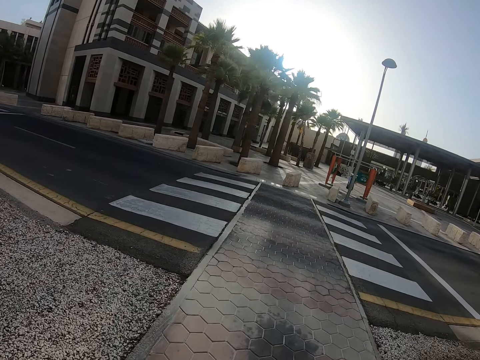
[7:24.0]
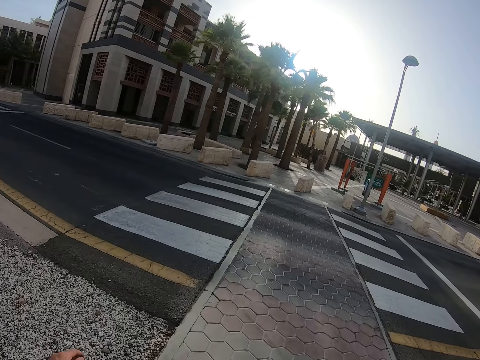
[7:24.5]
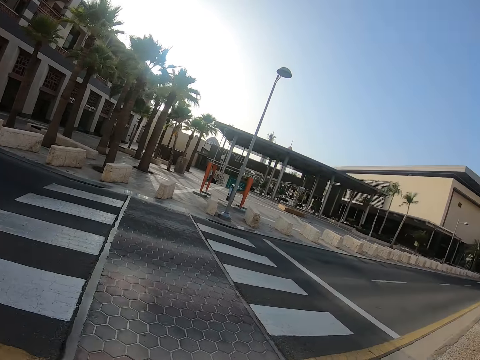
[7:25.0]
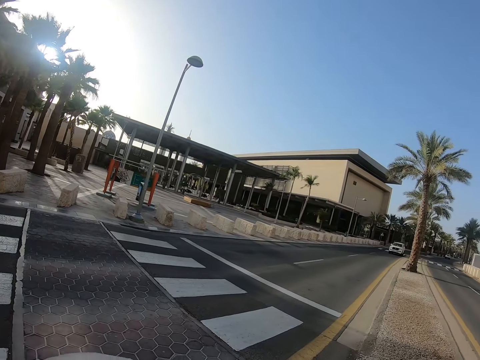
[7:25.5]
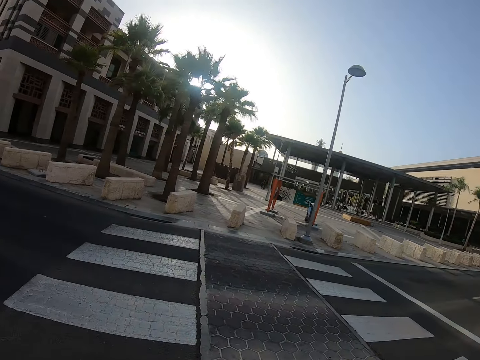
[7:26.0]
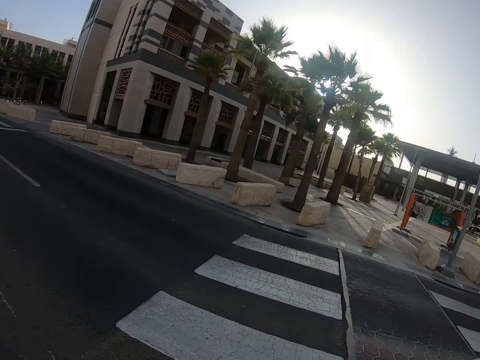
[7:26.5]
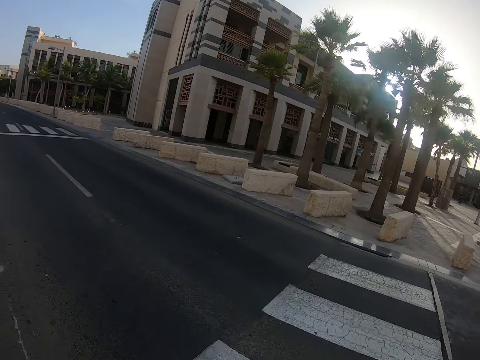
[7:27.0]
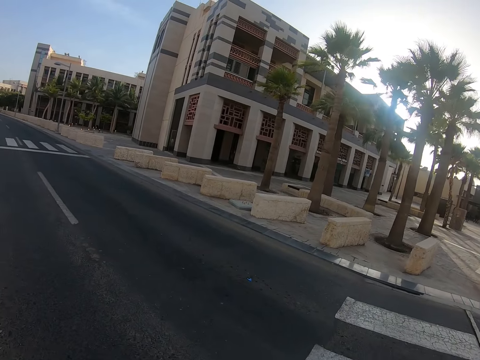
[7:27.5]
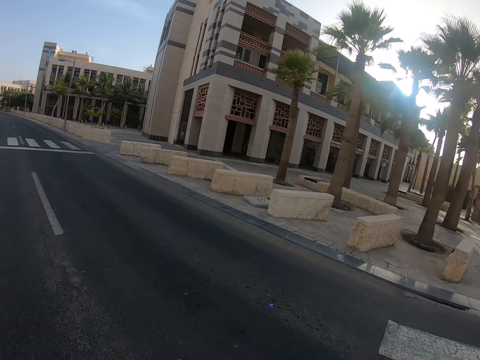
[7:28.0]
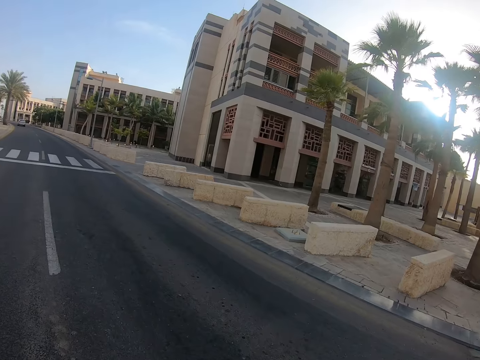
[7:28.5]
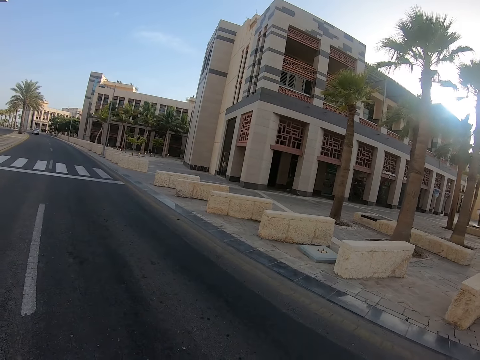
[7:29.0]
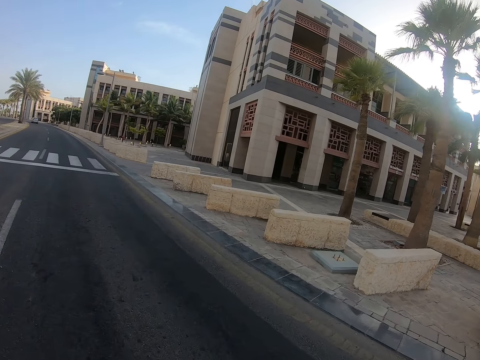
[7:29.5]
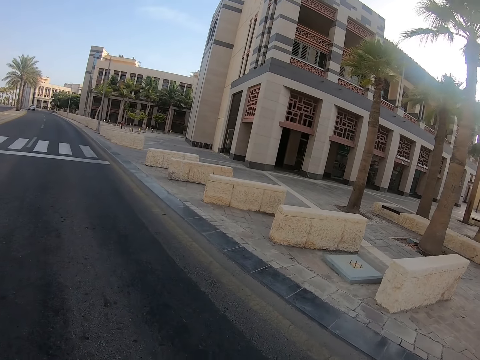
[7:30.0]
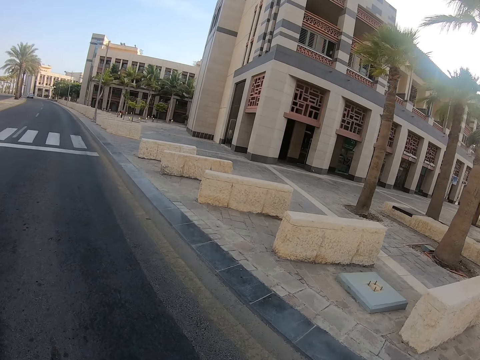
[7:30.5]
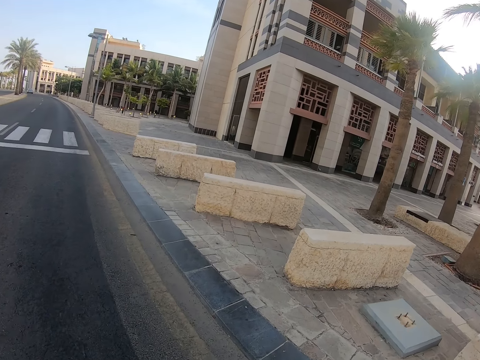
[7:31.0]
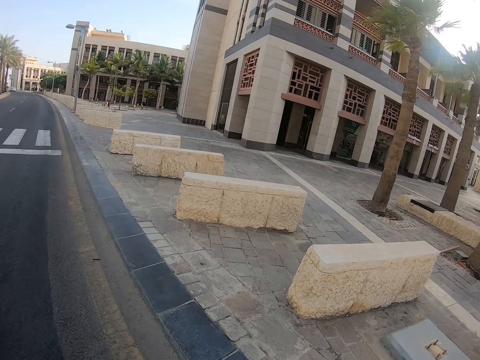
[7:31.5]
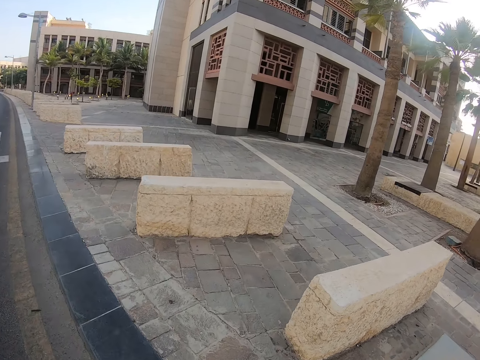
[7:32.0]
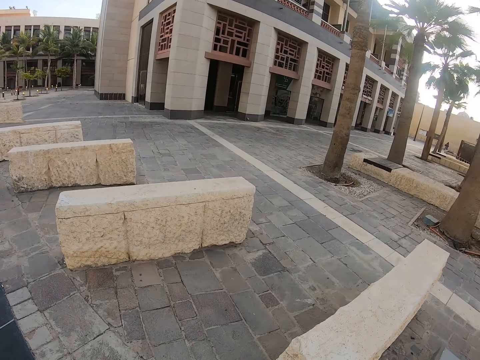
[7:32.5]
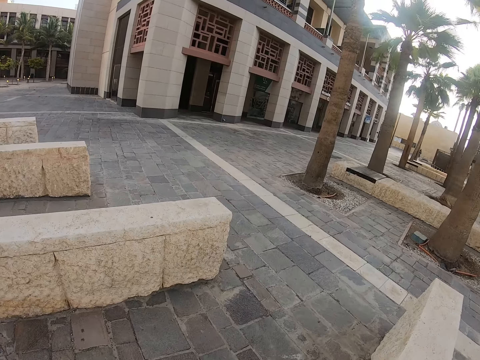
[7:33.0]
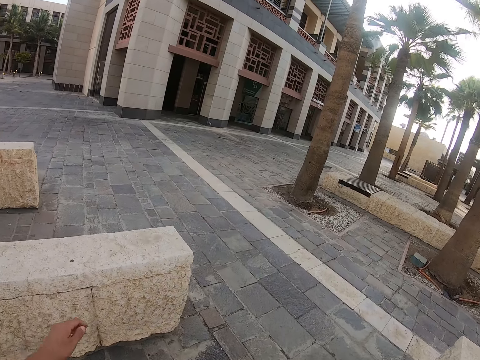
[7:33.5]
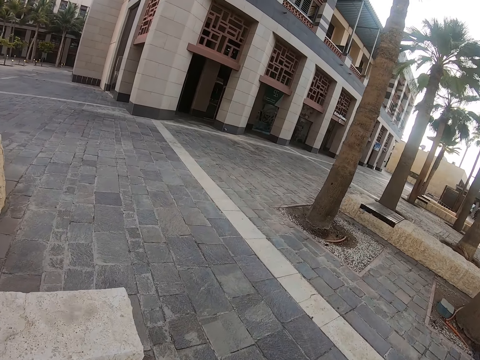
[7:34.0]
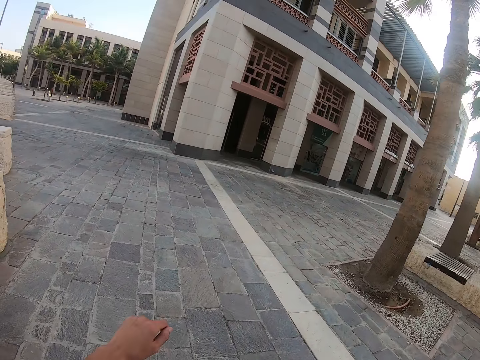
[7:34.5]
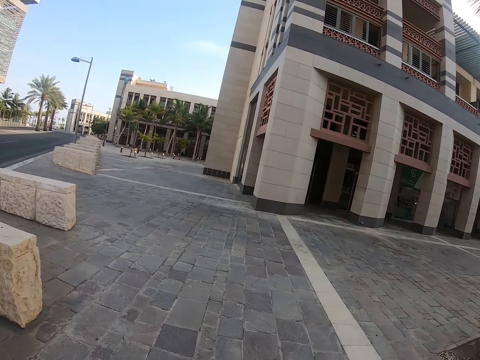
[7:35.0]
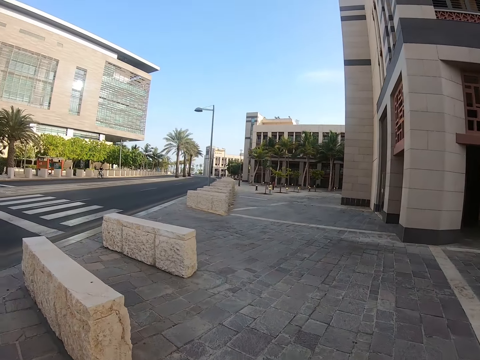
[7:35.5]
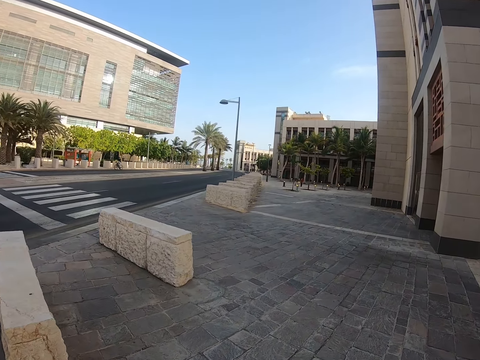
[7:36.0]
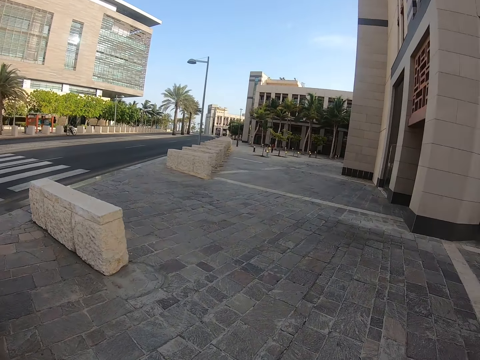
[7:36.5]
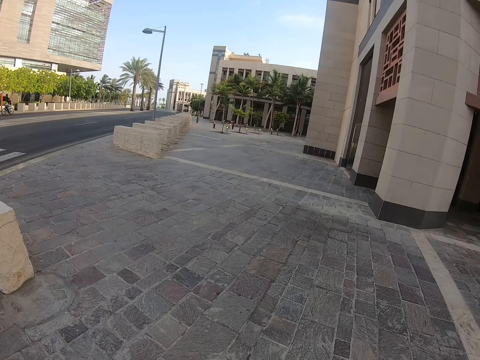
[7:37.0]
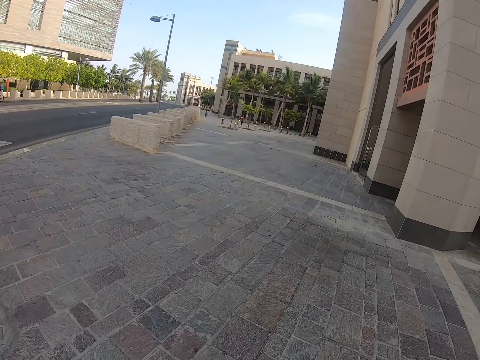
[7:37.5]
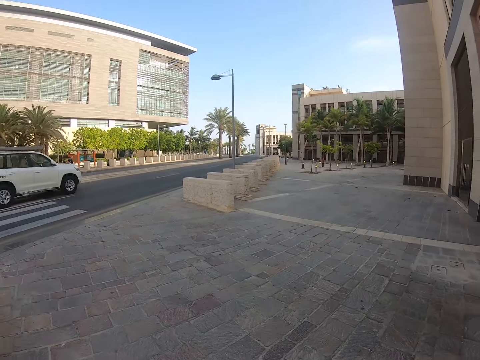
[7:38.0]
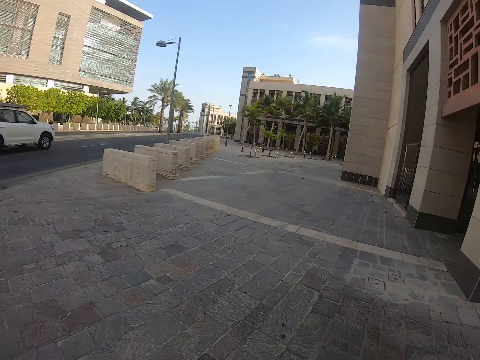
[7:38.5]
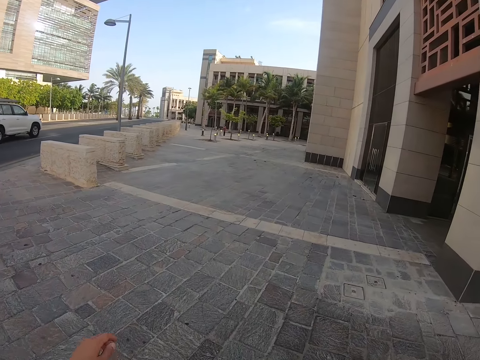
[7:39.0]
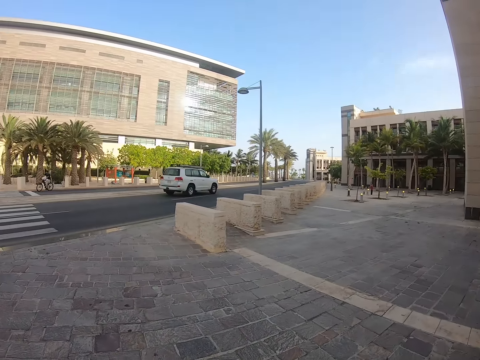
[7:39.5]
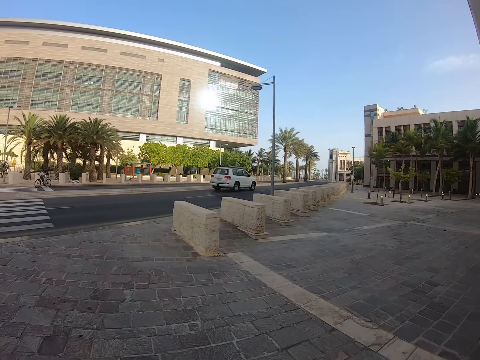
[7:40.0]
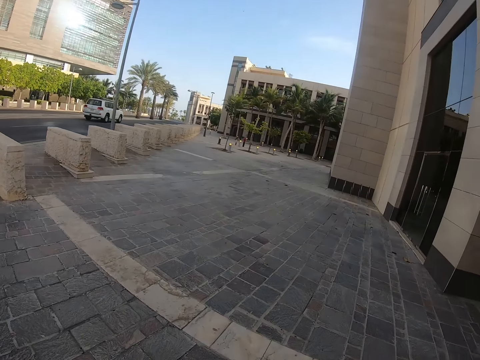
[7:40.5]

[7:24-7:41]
The camera wearer looks at both sides of the road. They cross the road. They walk along the driveway.

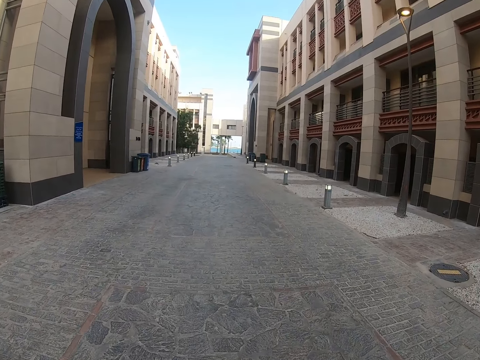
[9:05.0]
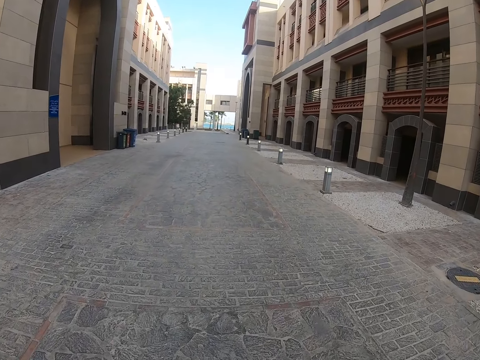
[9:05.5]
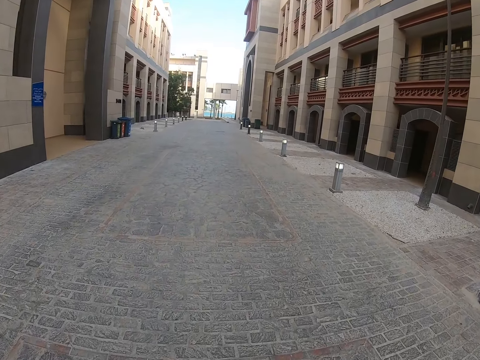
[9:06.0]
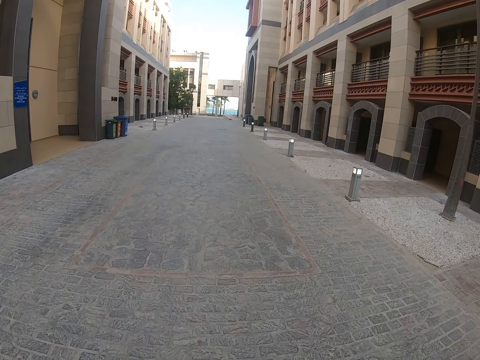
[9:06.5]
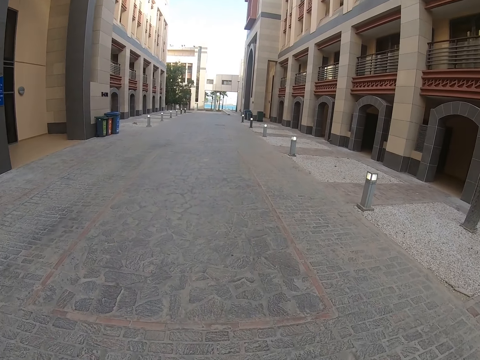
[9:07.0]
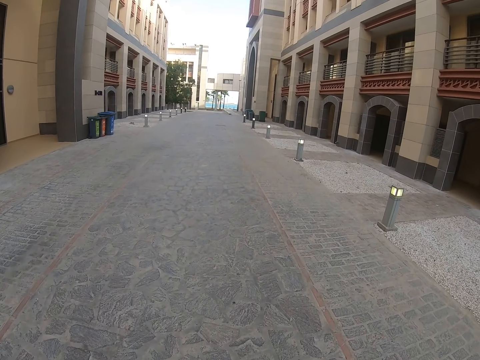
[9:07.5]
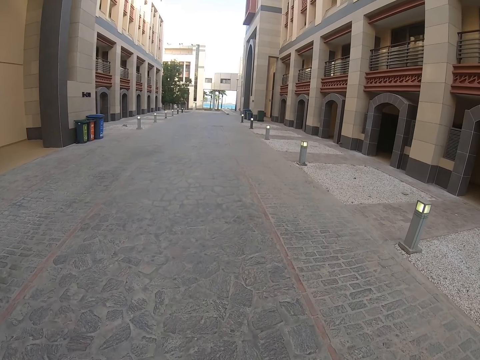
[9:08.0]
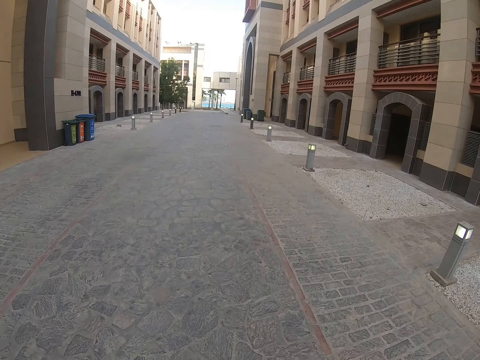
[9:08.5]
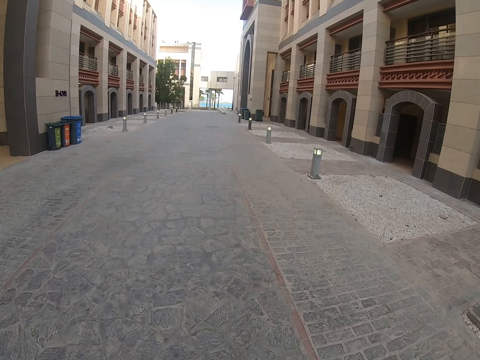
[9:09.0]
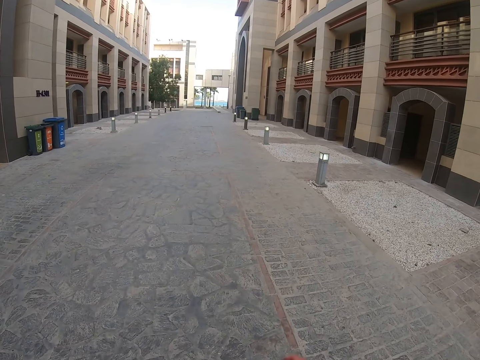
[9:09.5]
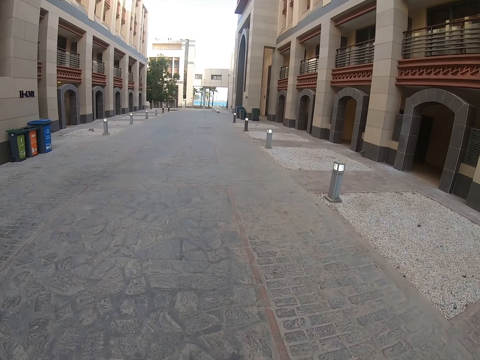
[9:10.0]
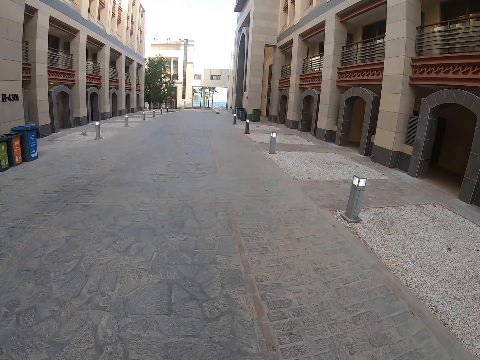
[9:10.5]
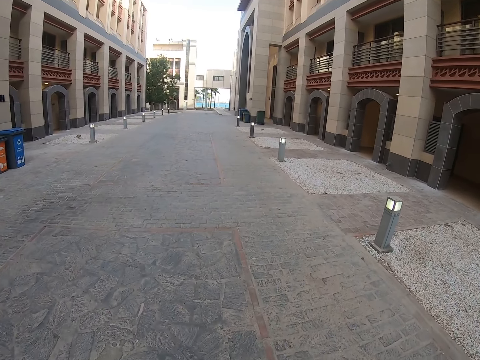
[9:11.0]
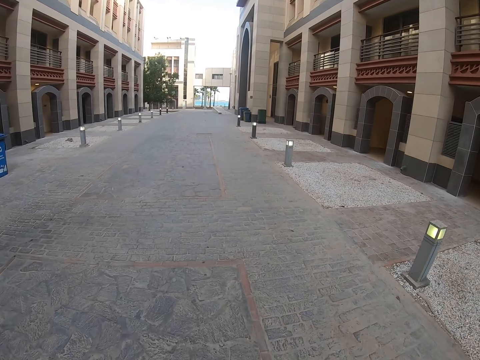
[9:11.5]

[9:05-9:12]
The camera wearer continues to walk in the streets.

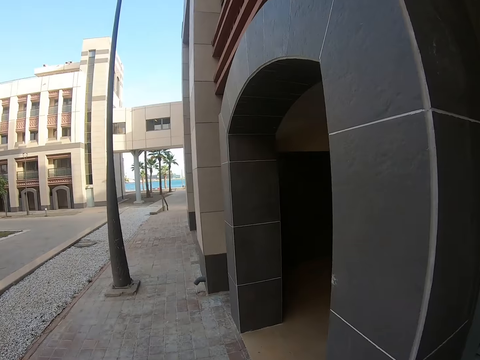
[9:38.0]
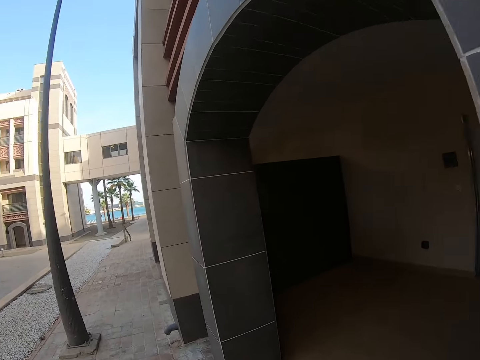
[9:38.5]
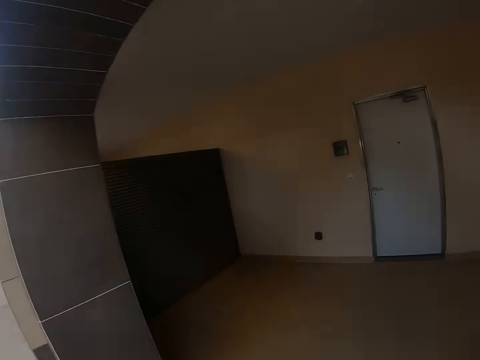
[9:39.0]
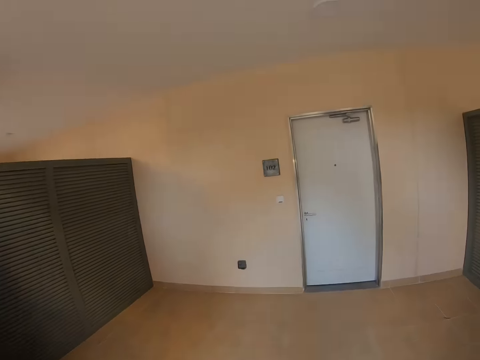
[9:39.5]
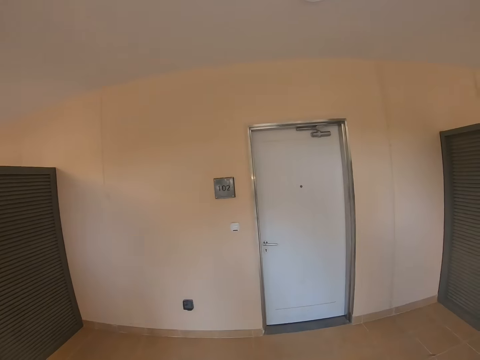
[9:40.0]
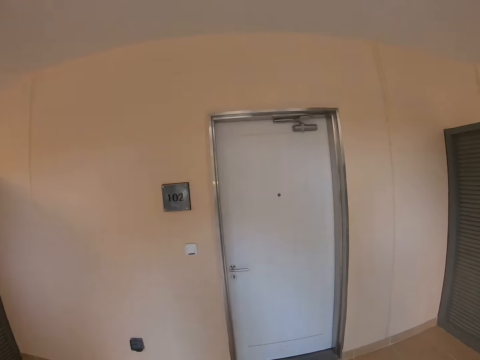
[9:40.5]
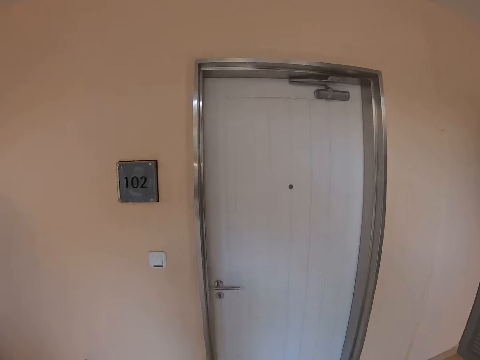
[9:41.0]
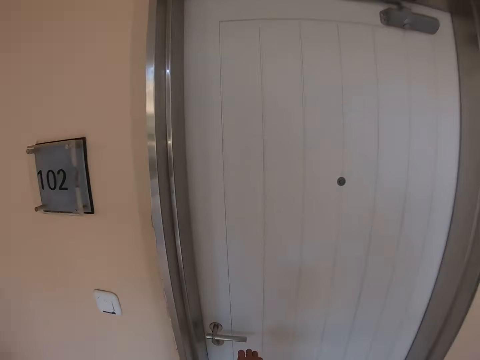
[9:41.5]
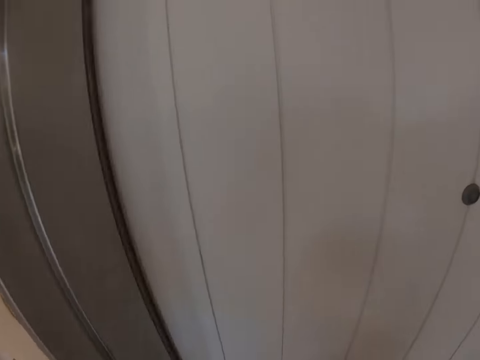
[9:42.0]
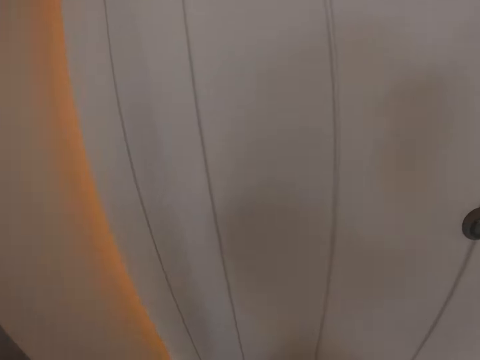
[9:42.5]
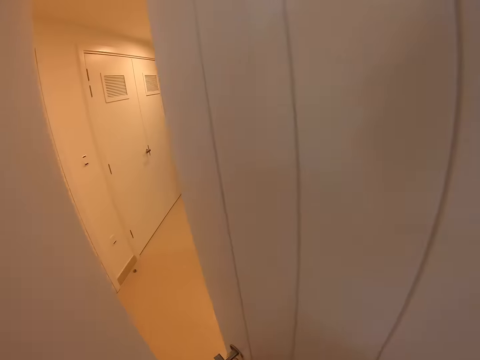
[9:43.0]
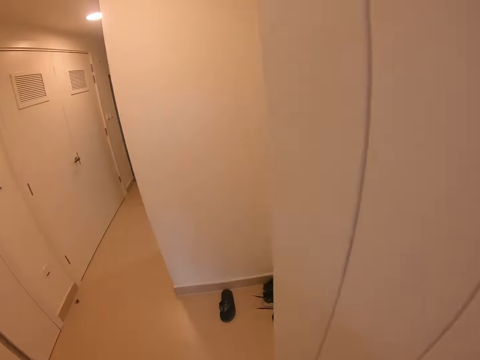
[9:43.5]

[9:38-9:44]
The camera wearer enters a house. They open the door with the right hand.
